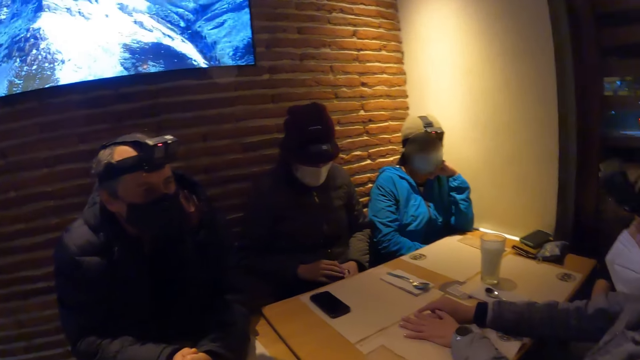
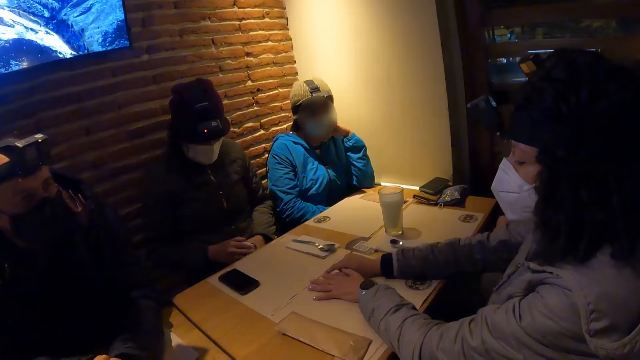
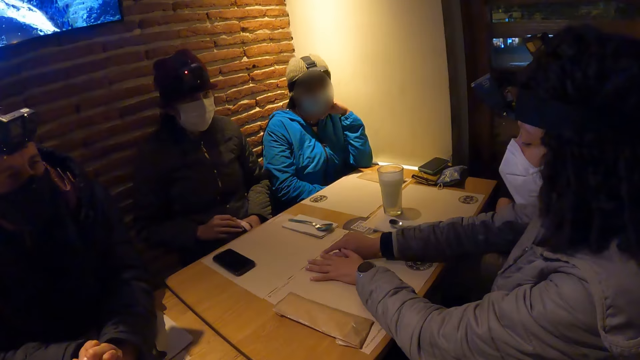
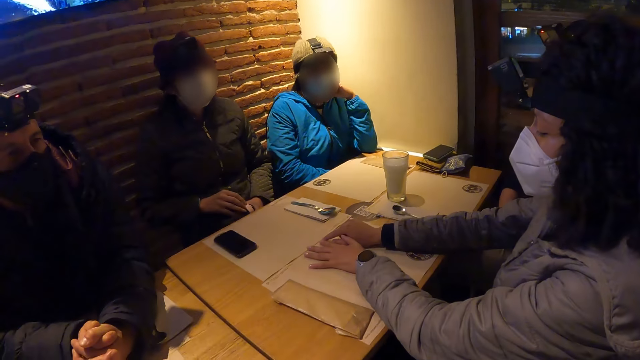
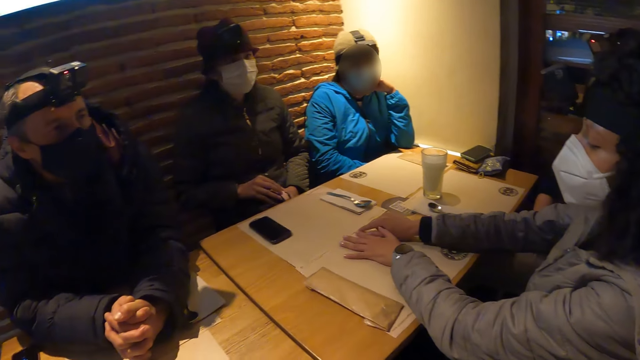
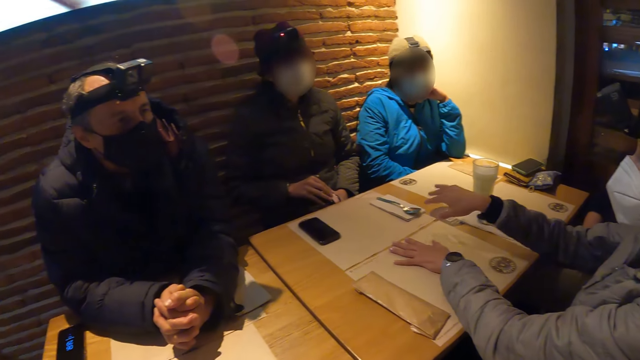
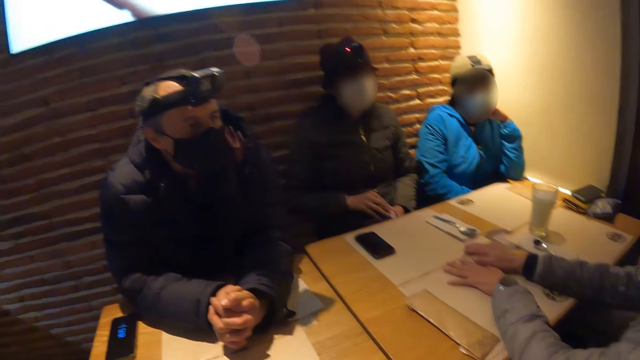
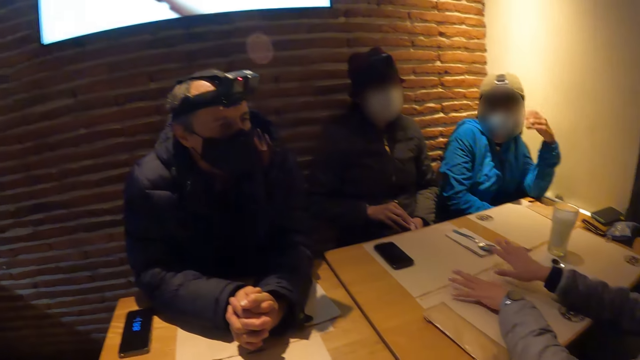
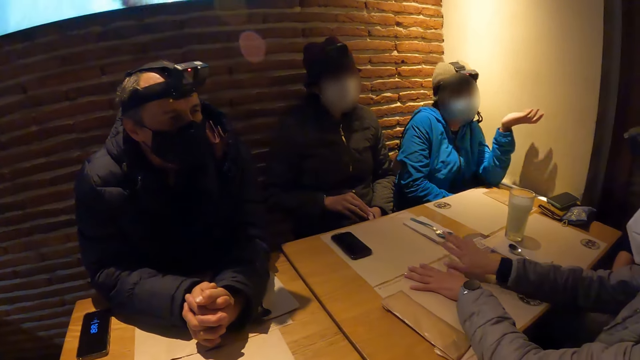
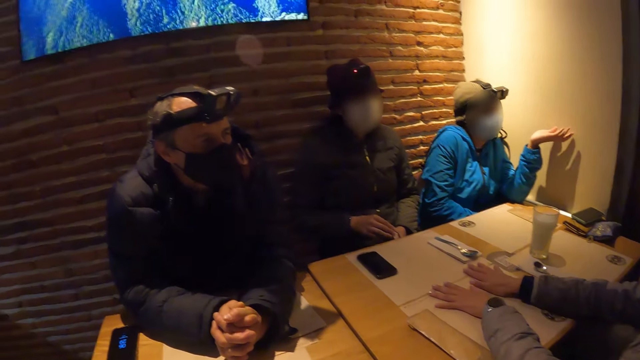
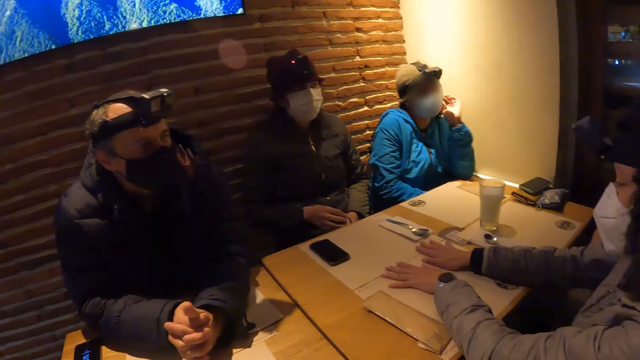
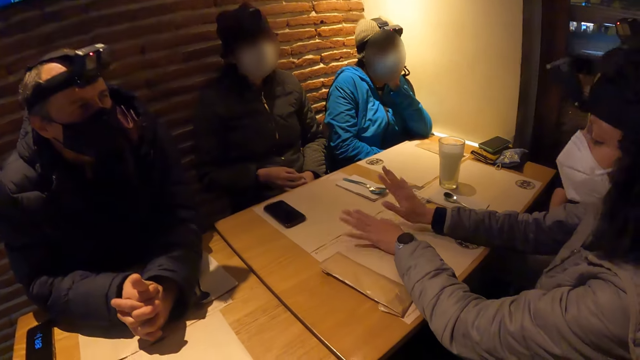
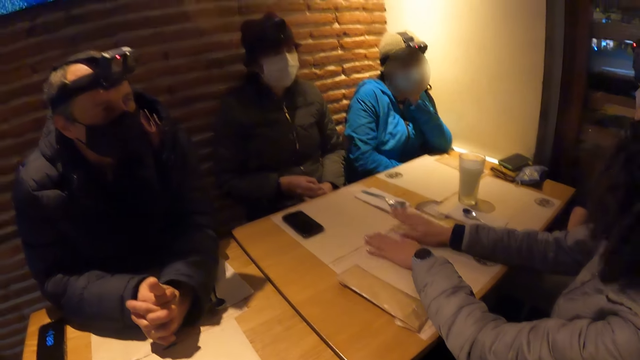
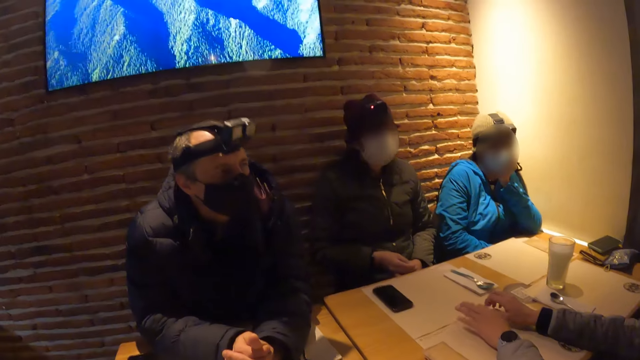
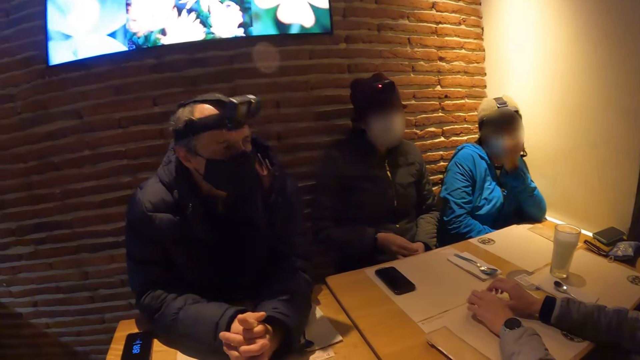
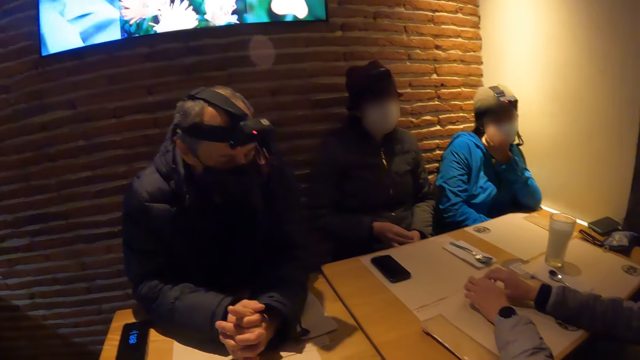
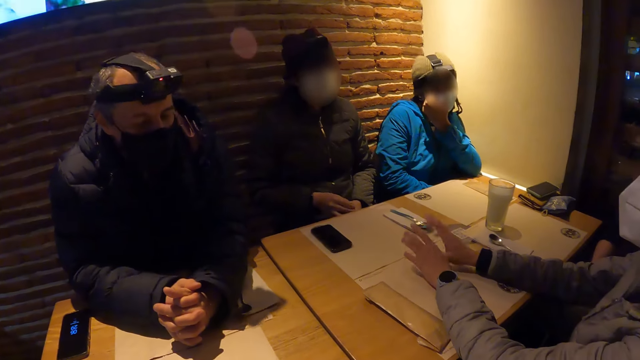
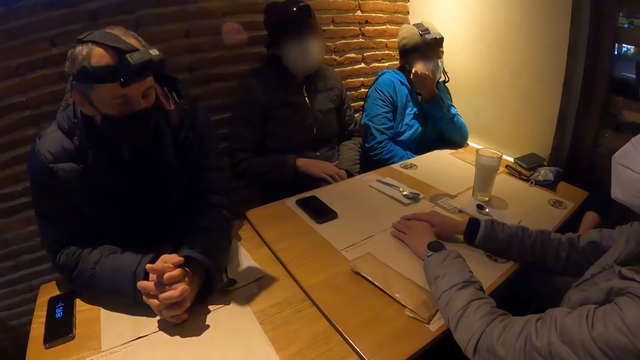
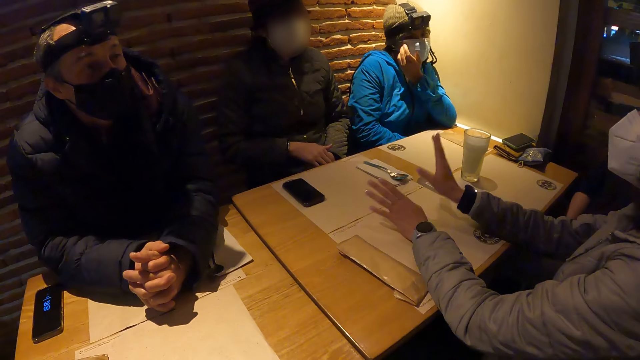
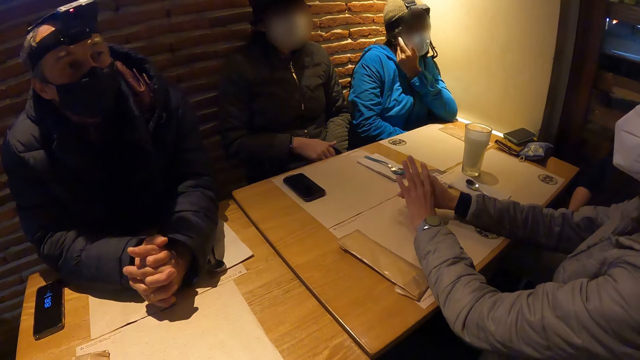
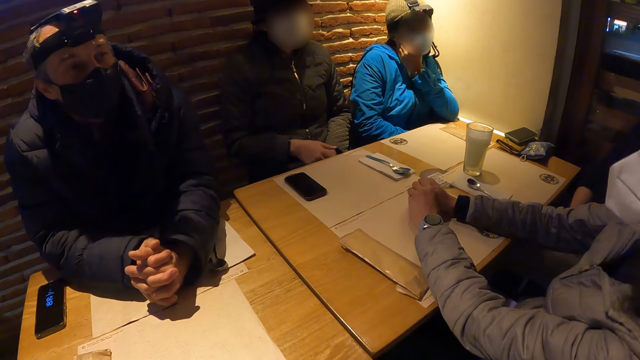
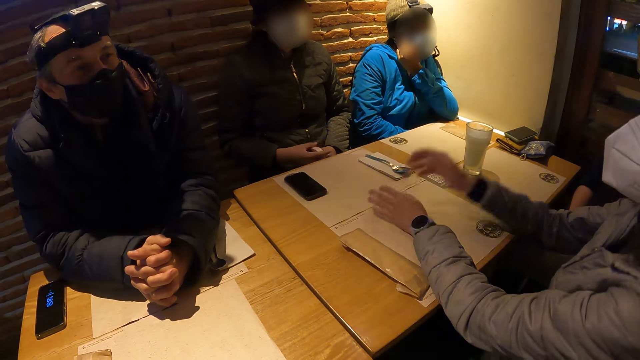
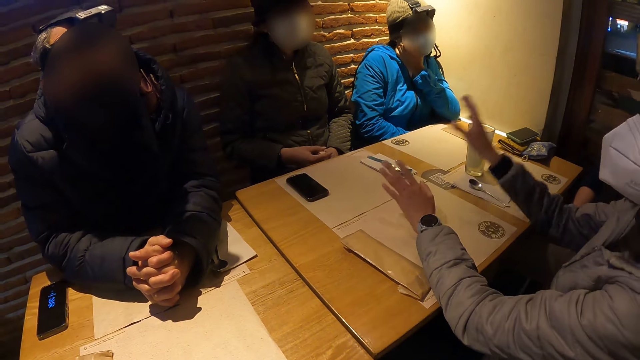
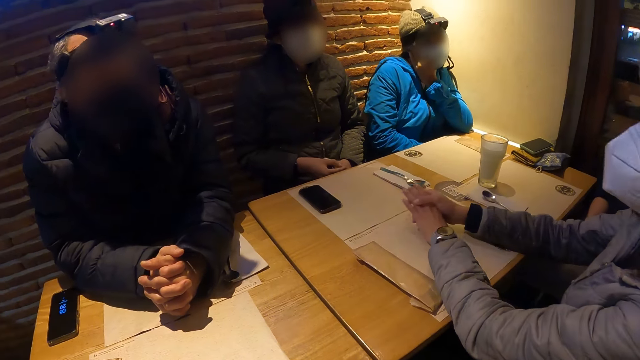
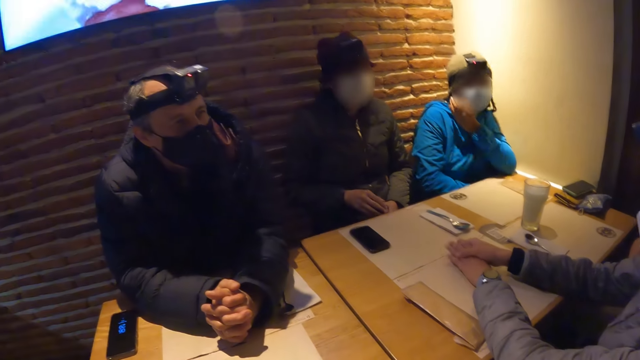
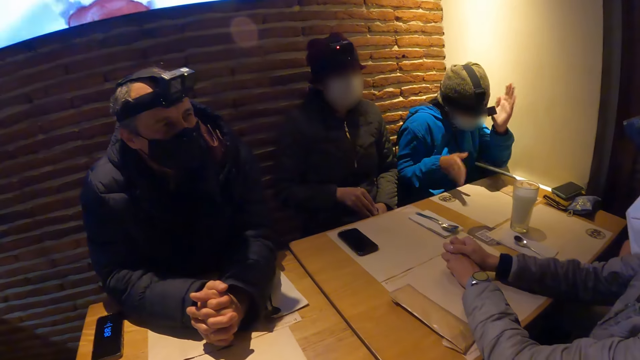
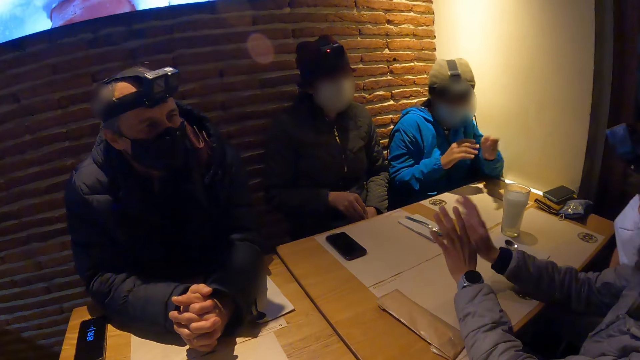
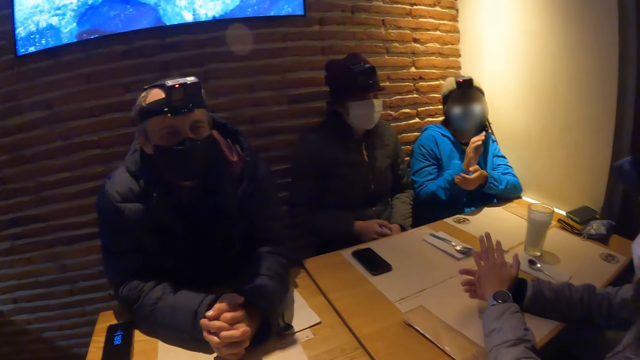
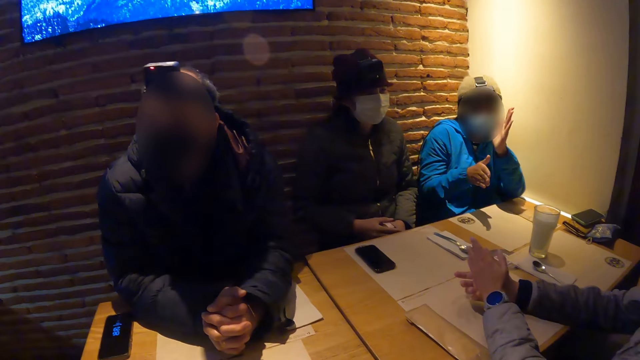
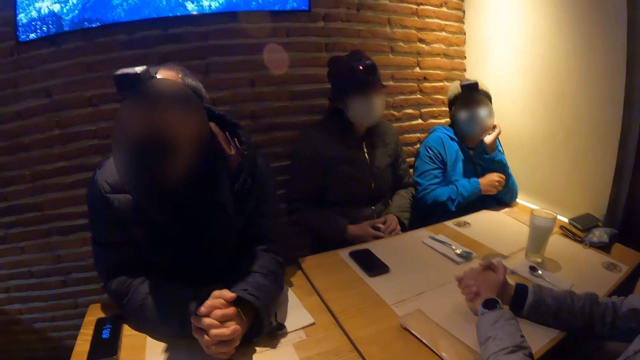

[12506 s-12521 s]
A woman moves a table mat. Another woman converses with the first woman. A person shows gestures. The person holds the chin. A man nods his head. The second woman scratches her face with her left hand. The first woman taps on the table mat. She gestures. The first woman converses with the man, a third woman and the second woman. The person gestures.

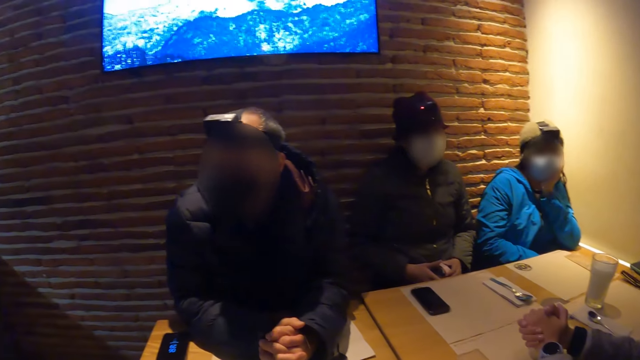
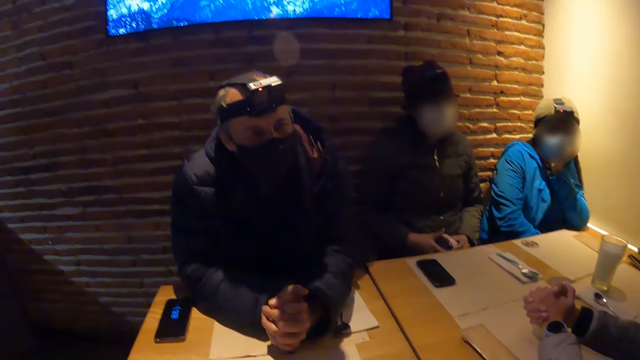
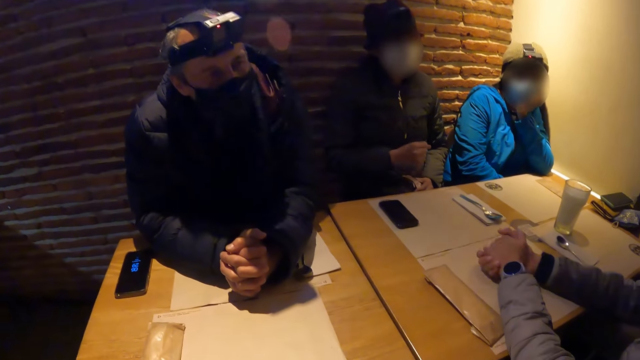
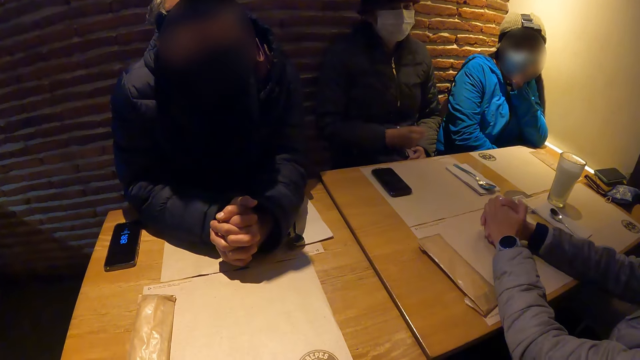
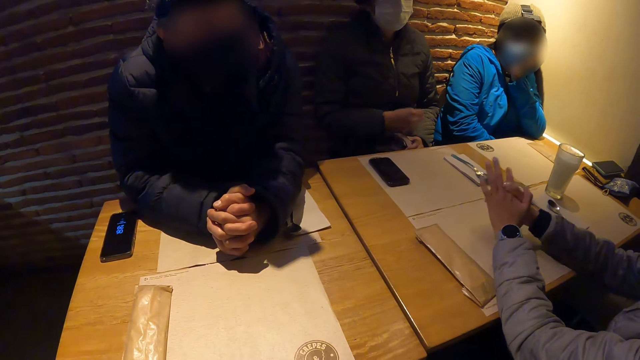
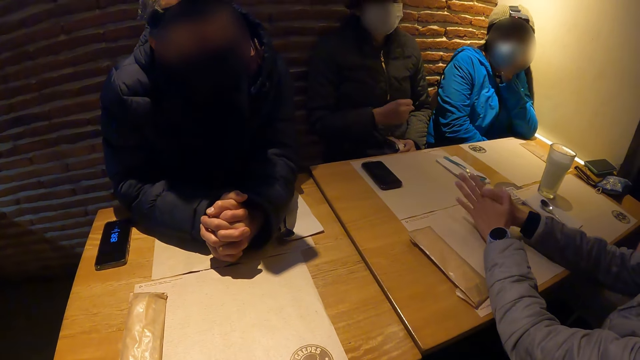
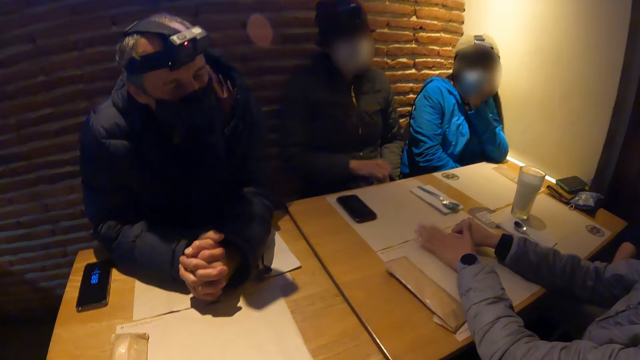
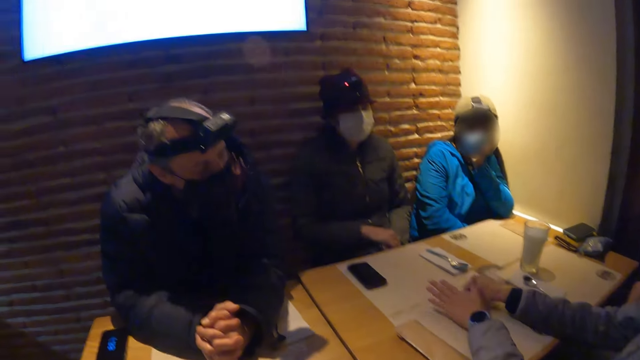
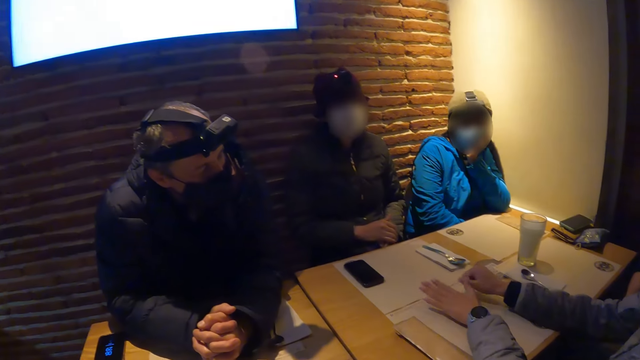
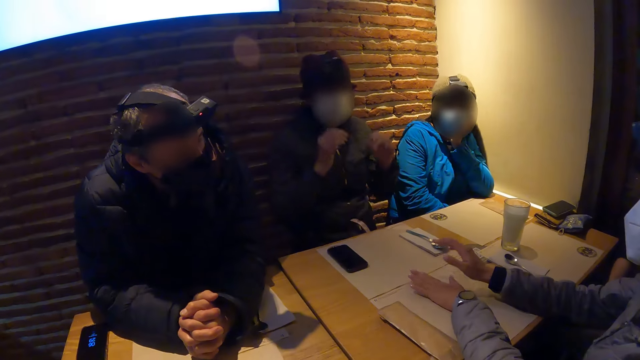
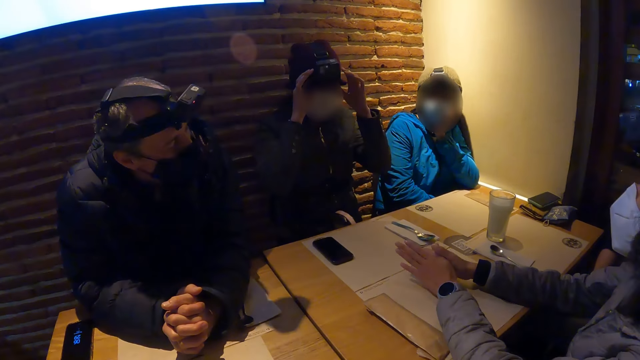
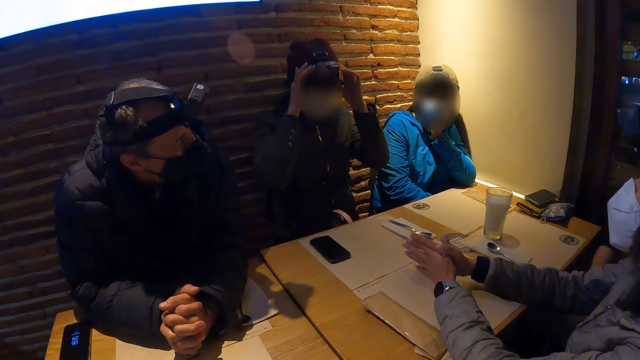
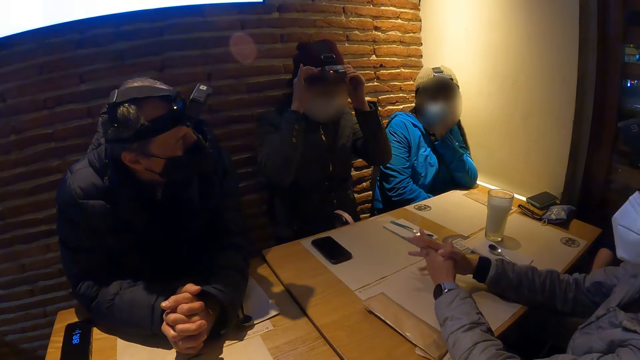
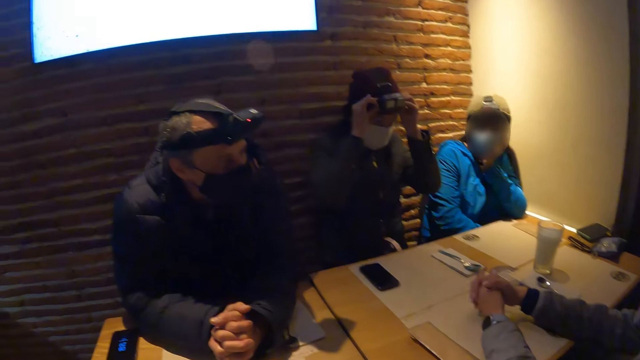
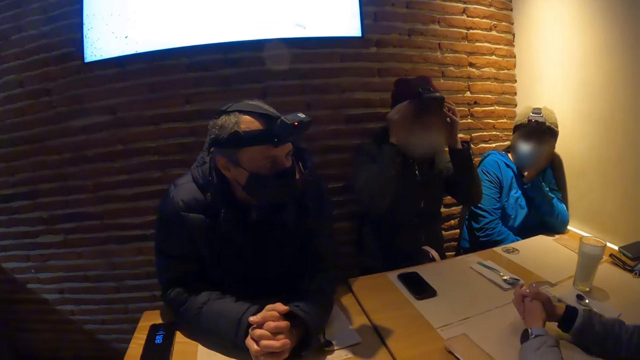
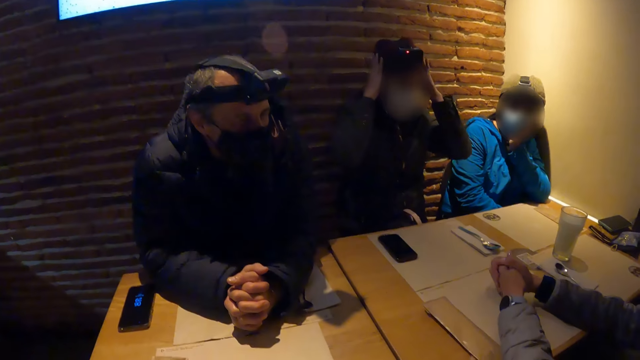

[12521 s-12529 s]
The woman hits her purse on the lap with her right hand. Another woman hits the table mat with both hands. The first woman adjusts her camera with both hands. The other woman crosses her fingers.
